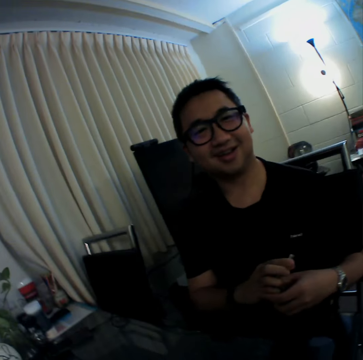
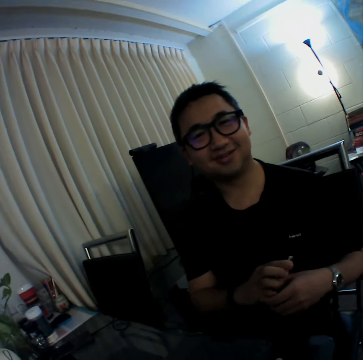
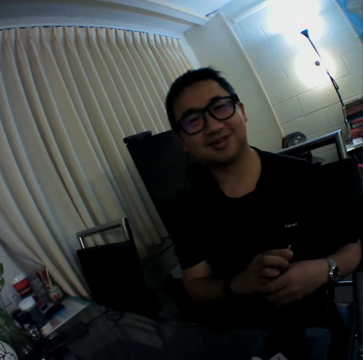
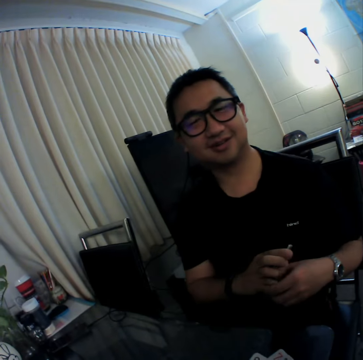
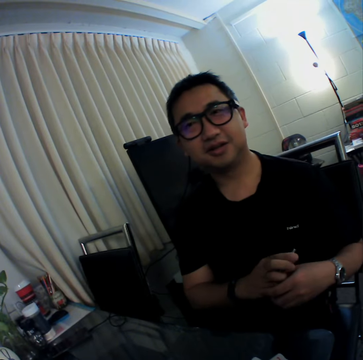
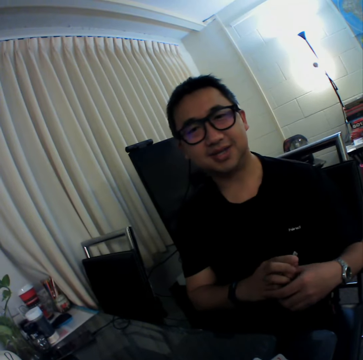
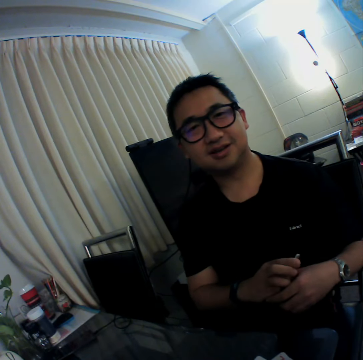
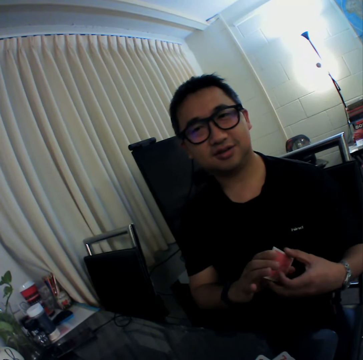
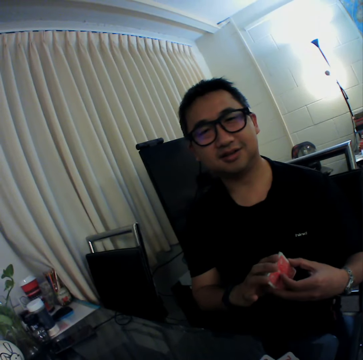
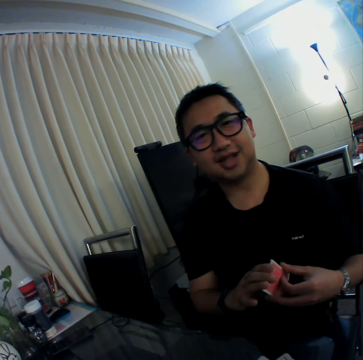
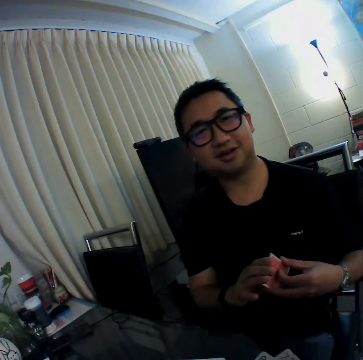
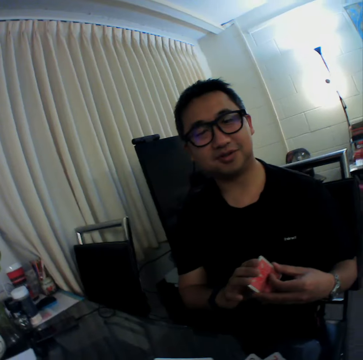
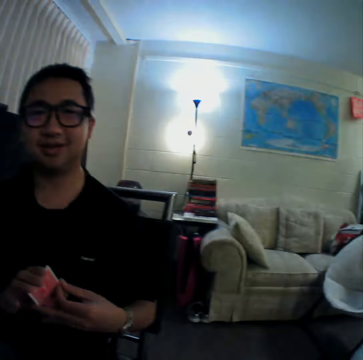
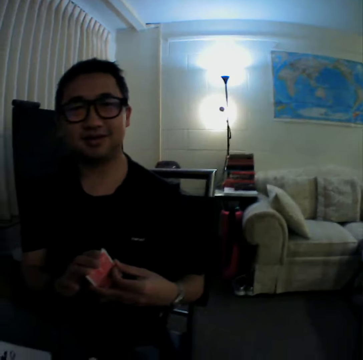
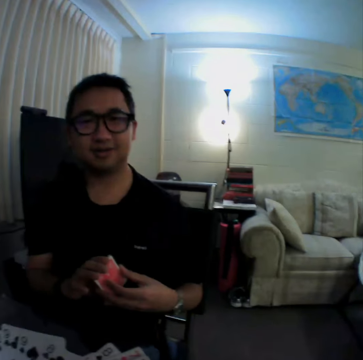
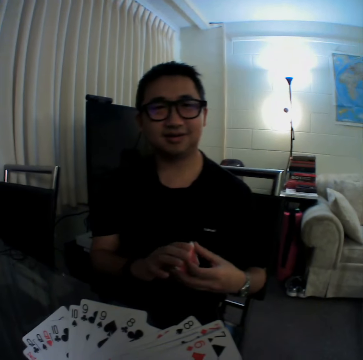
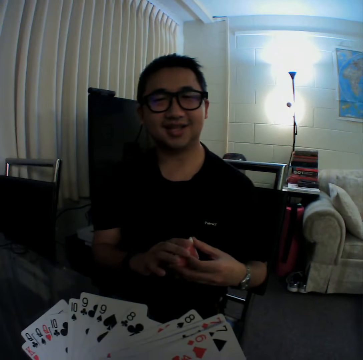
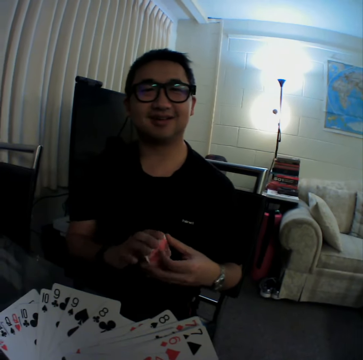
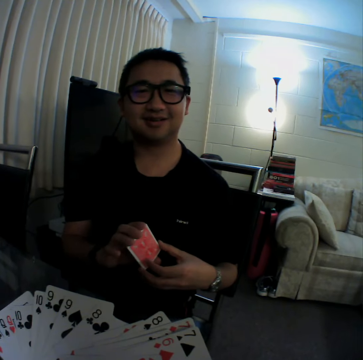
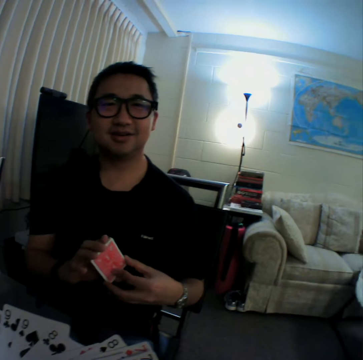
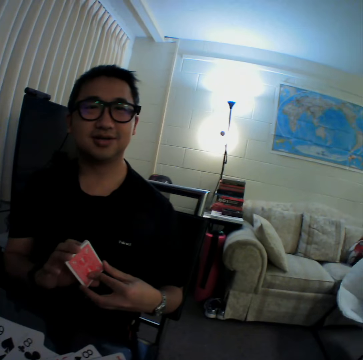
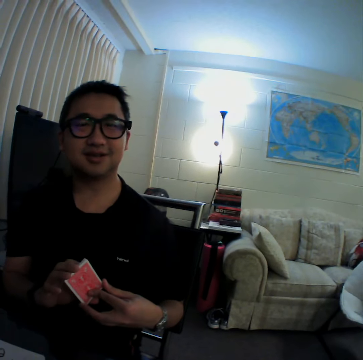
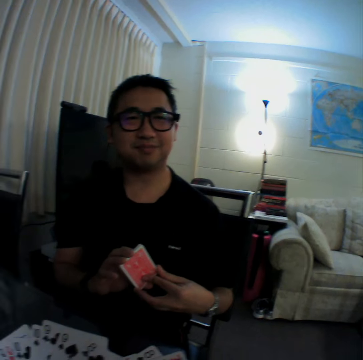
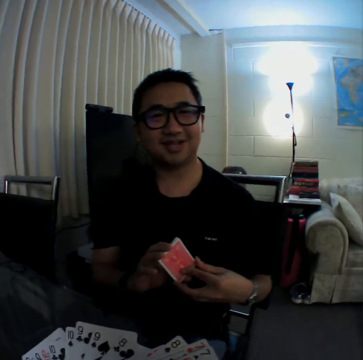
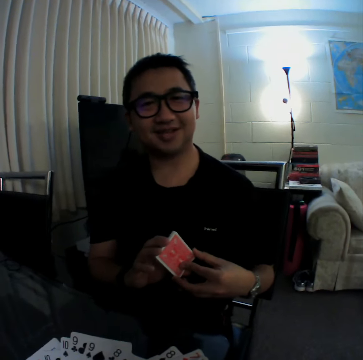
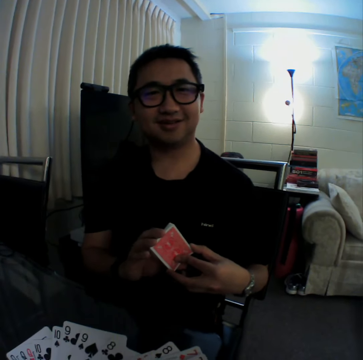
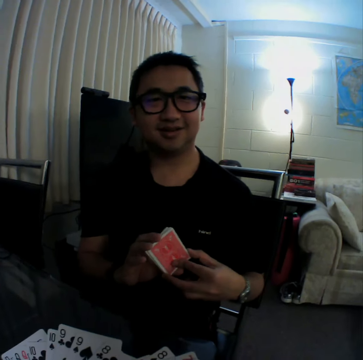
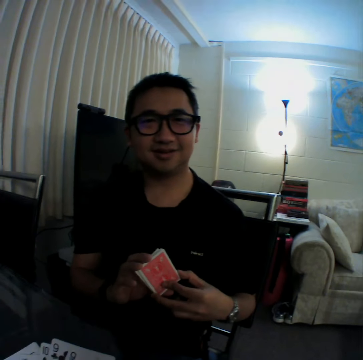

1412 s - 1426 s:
A man scratches his finger. The man holds the cards with both hands.

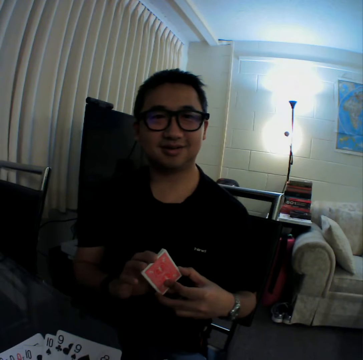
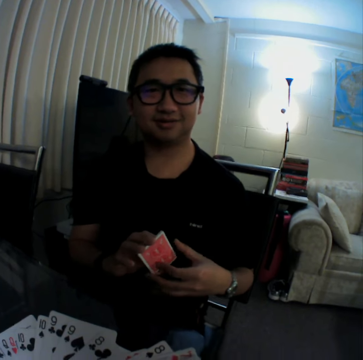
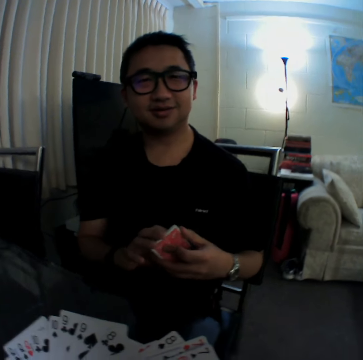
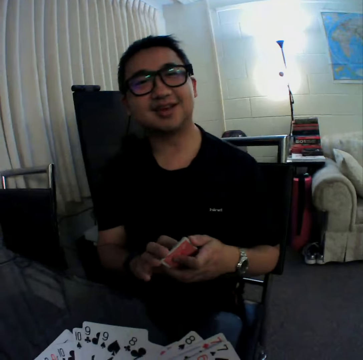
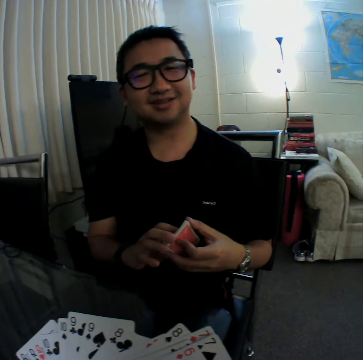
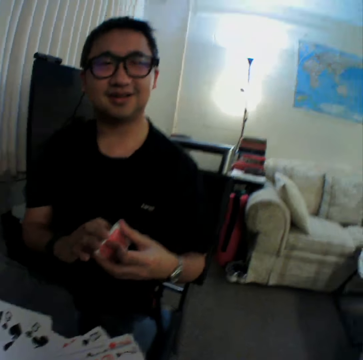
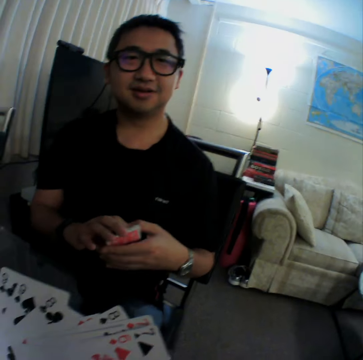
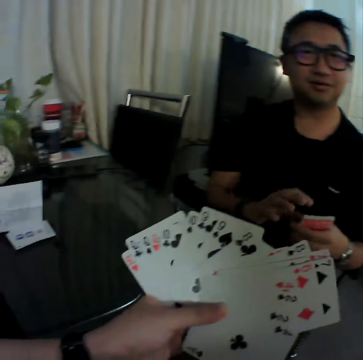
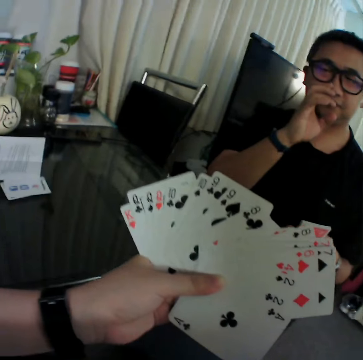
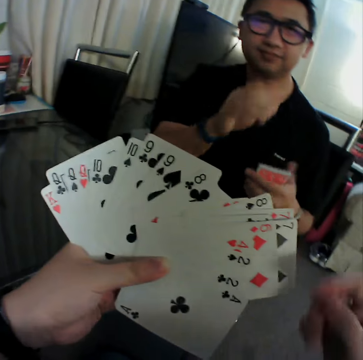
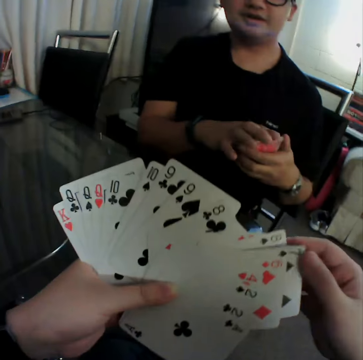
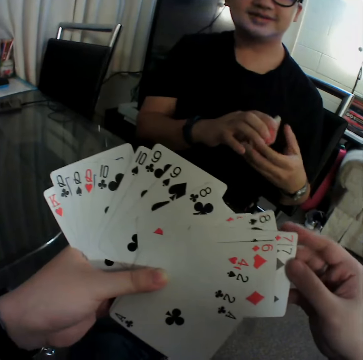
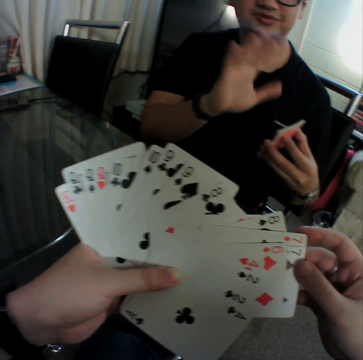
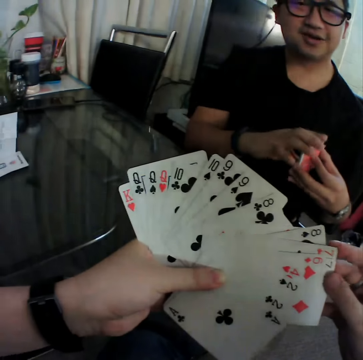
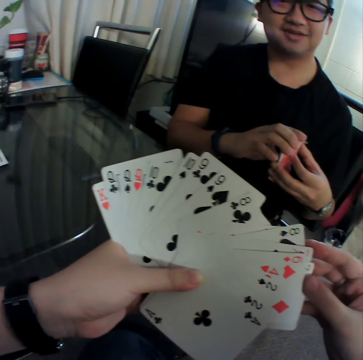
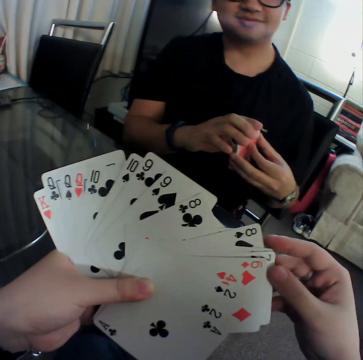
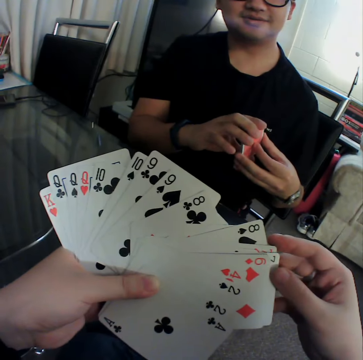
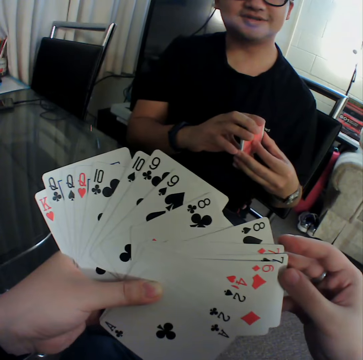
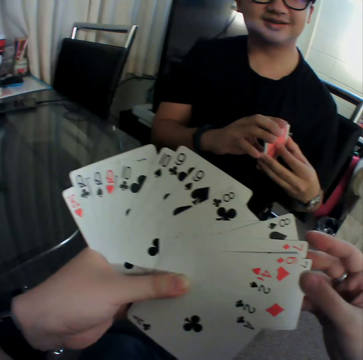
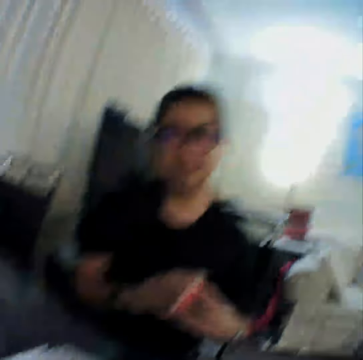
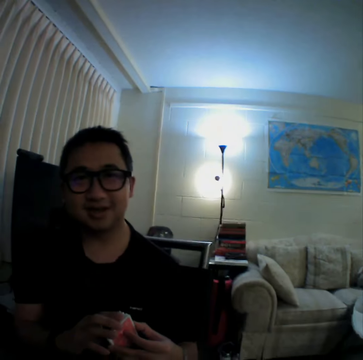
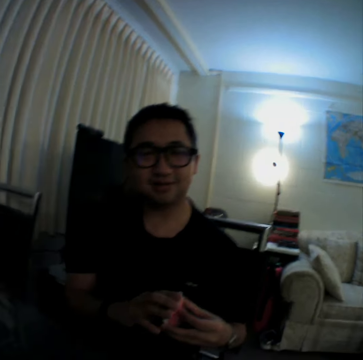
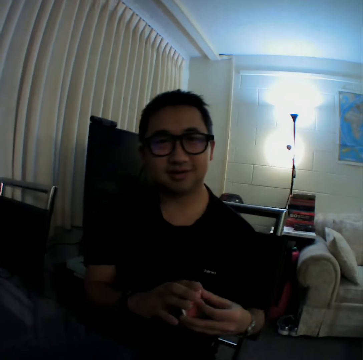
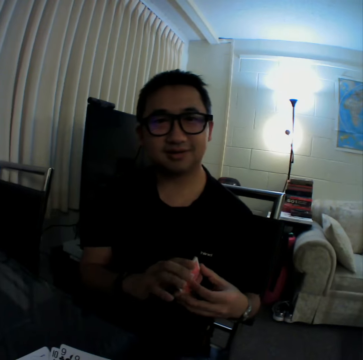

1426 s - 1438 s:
A man pulls his hand off the cards. The man wipes his nose with his hand. The camera wearer aligns the cards. The man holds the cards with both hands. The camera wearer touches the cards in his left hand with his right hand. The man pulls his hand off the cards. The man holds the cards with both hands. The camera wearer holds the cards with both hands. He aligns the cards.

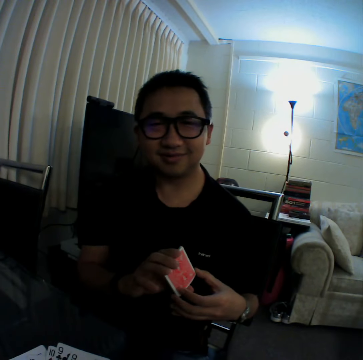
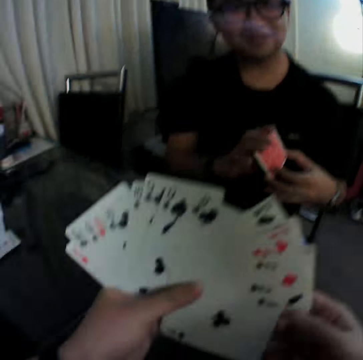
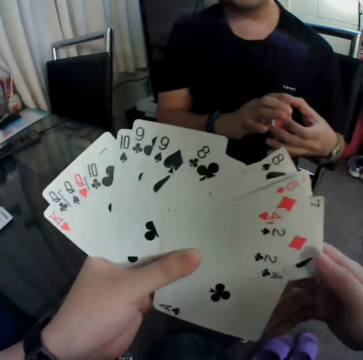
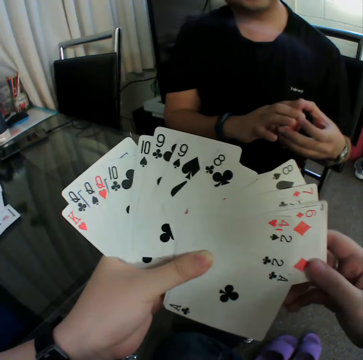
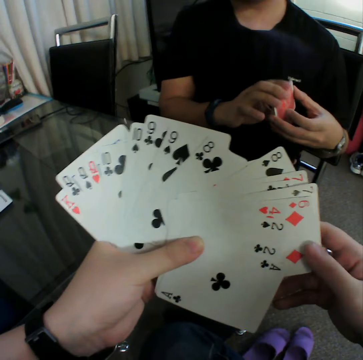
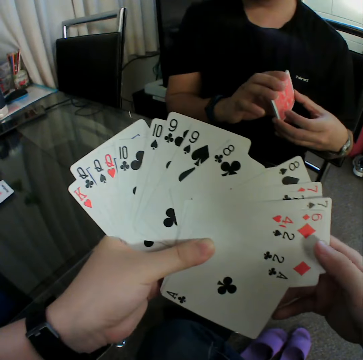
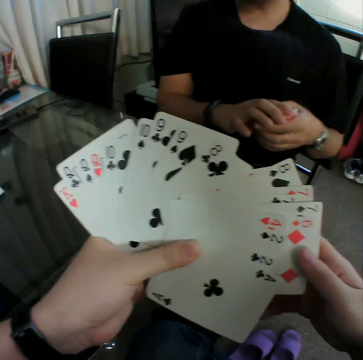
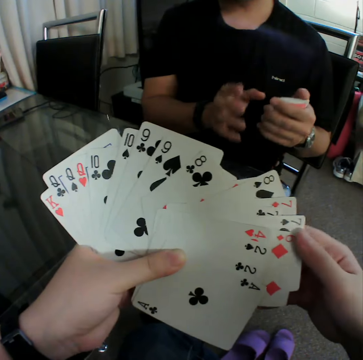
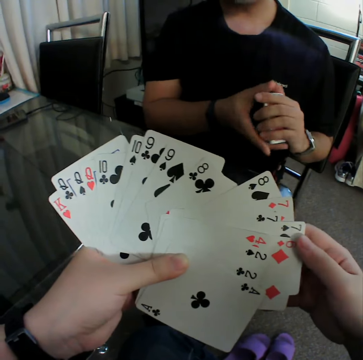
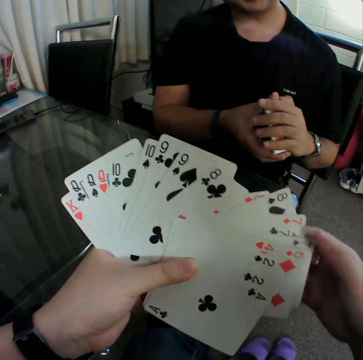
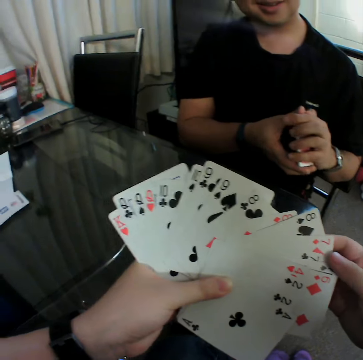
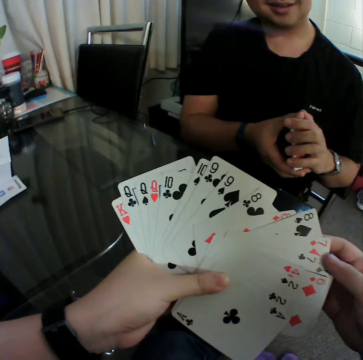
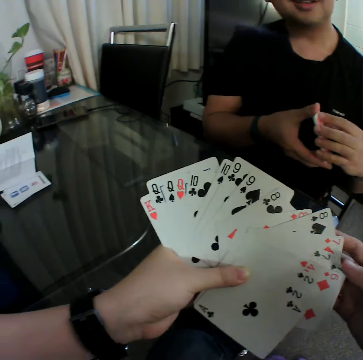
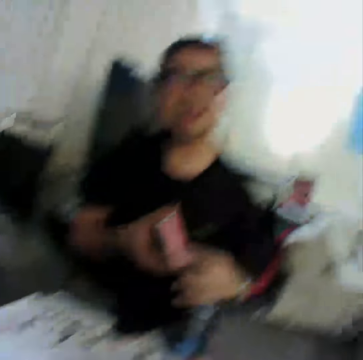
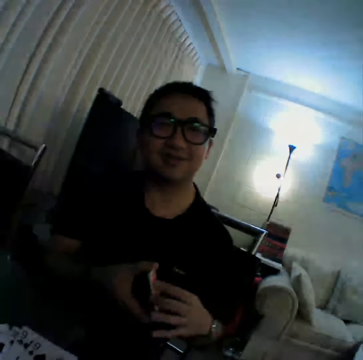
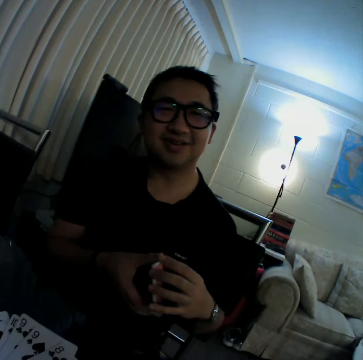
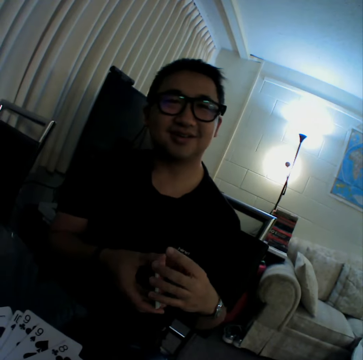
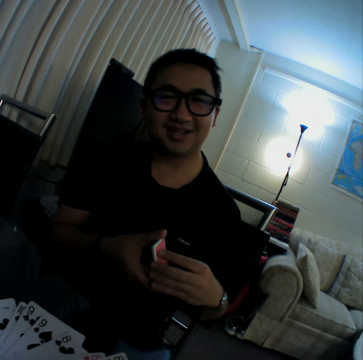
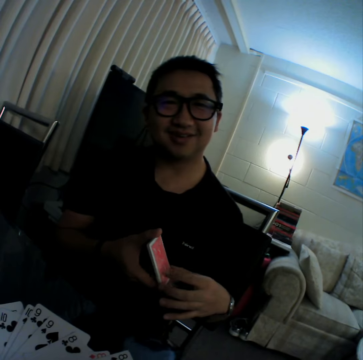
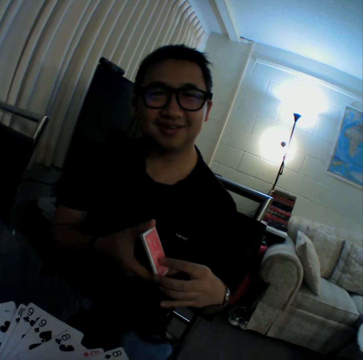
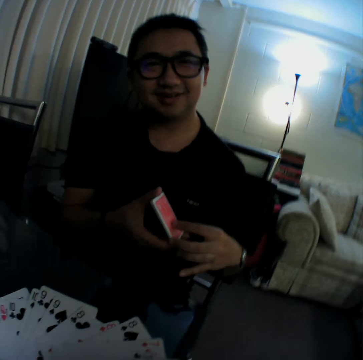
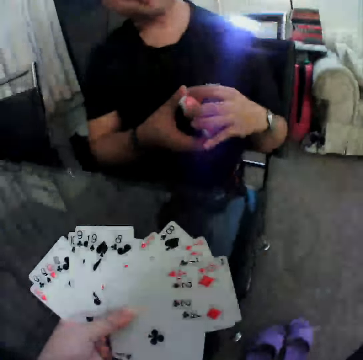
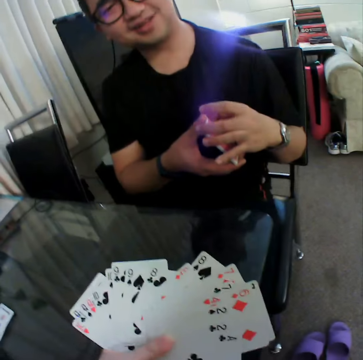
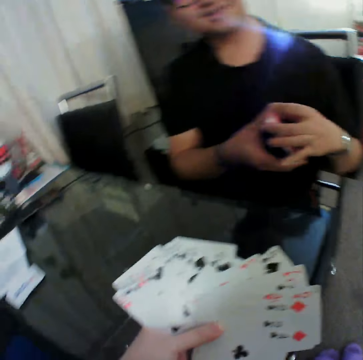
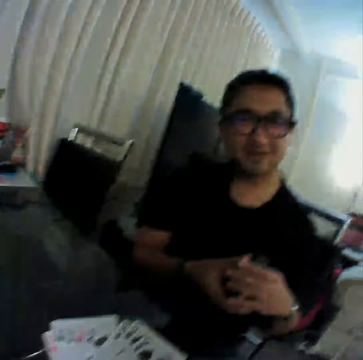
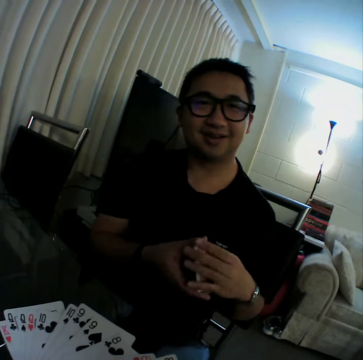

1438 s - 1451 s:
The camera wearer holds the cards with both hands. They align the cards. They hold the cards with both hands. A man pulls his hand off the cards. The camera wearer holds the cards with both hands. The man holds the cards with both hands.
